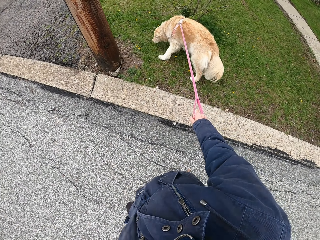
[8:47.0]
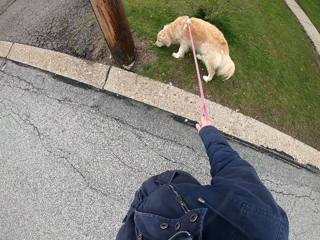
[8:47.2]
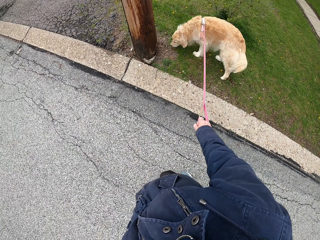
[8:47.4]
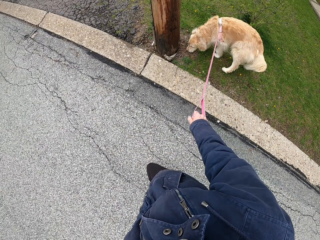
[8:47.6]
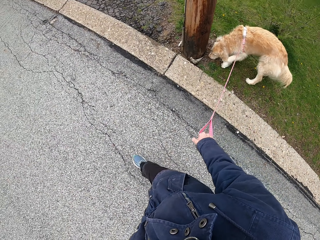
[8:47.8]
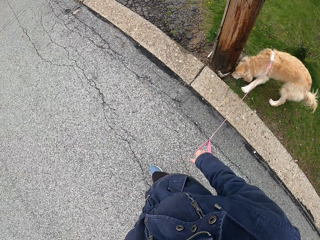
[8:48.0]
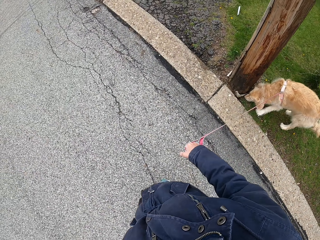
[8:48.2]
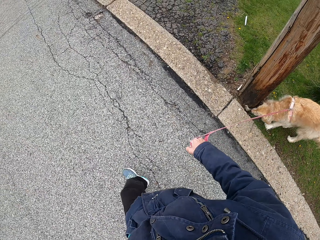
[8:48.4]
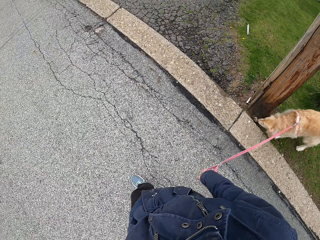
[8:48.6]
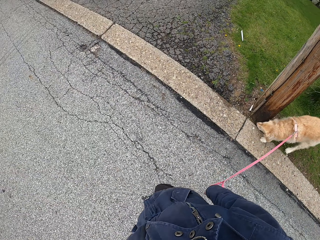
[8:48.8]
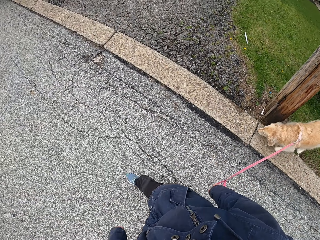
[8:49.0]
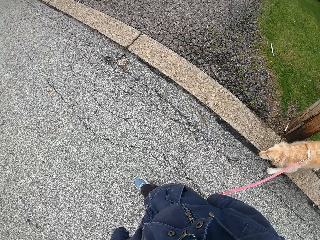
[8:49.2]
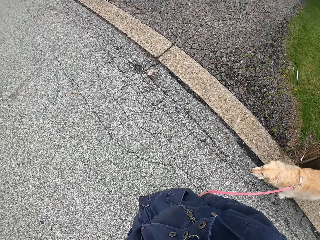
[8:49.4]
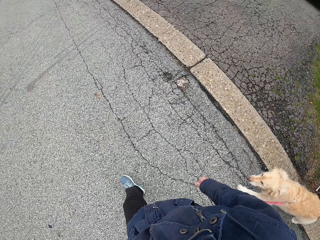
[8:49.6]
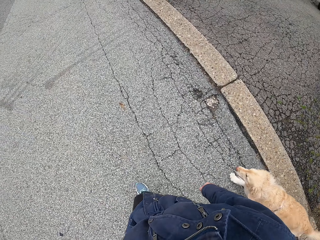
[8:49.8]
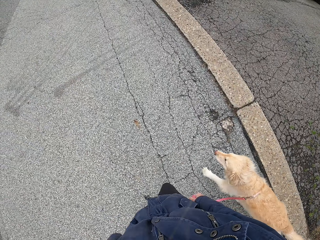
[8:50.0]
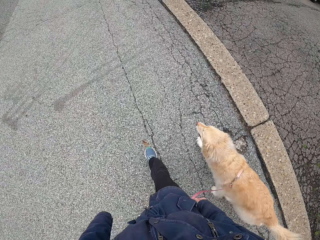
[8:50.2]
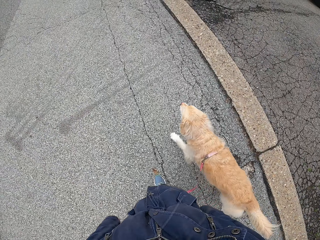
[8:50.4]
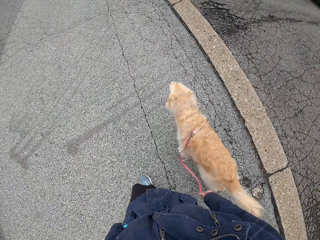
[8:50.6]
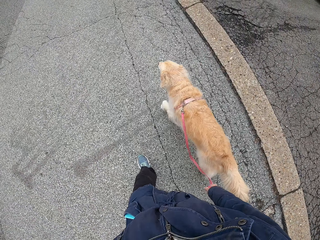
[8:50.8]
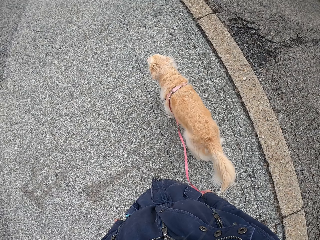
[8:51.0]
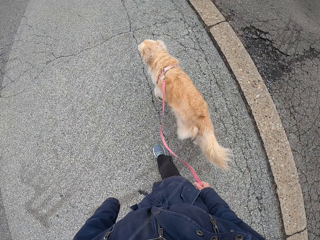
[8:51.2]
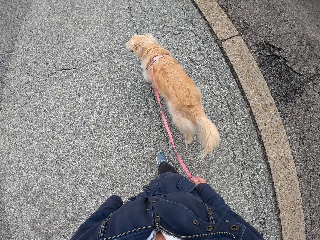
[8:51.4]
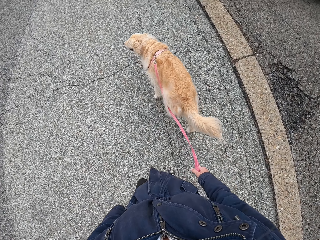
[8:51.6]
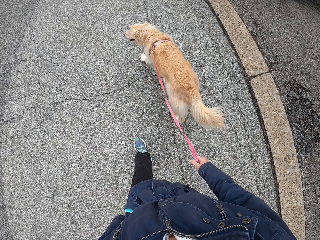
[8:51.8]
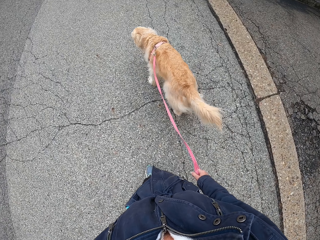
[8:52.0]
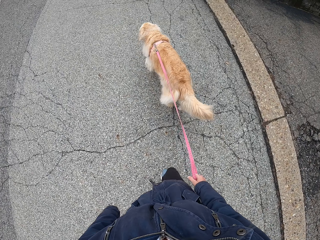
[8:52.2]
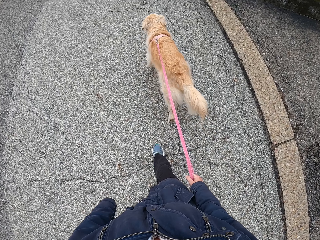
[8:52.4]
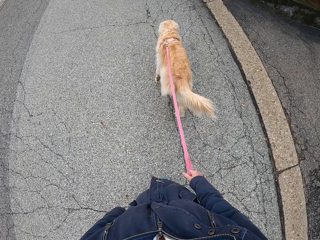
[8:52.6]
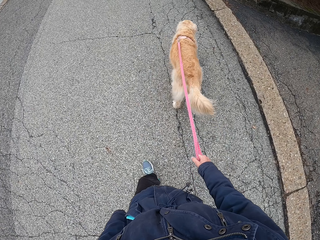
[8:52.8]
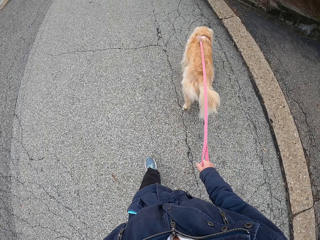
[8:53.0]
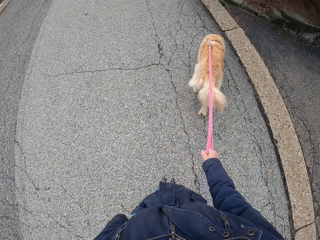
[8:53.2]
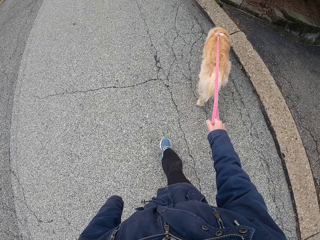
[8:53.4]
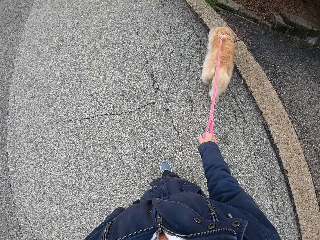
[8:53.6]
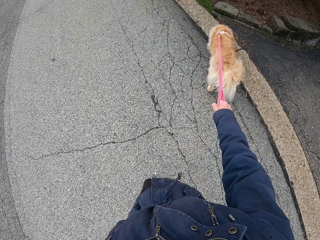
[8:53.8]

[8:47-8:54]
The camera wearer walks the dog along the road.

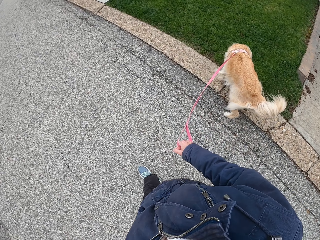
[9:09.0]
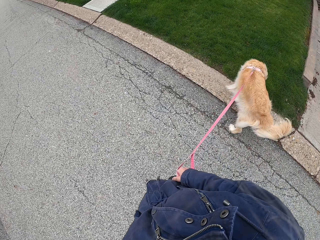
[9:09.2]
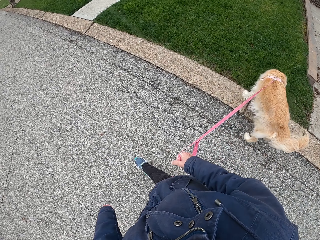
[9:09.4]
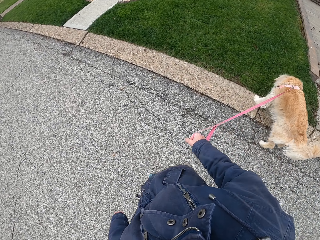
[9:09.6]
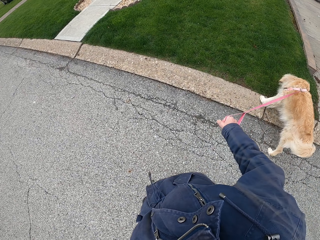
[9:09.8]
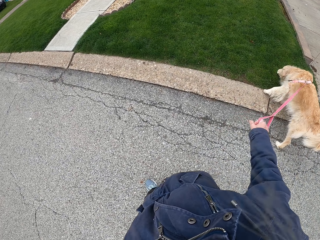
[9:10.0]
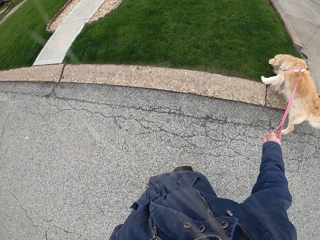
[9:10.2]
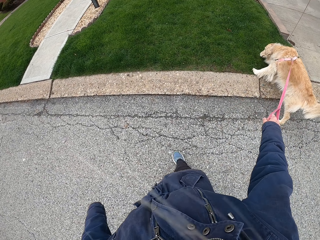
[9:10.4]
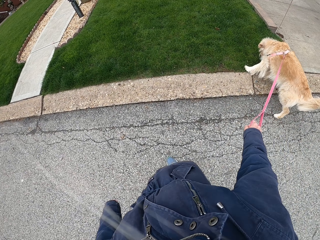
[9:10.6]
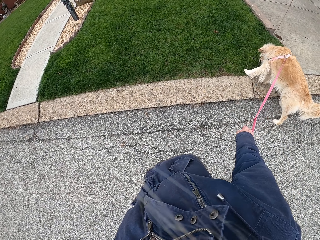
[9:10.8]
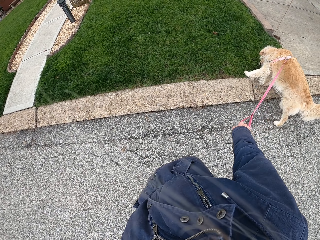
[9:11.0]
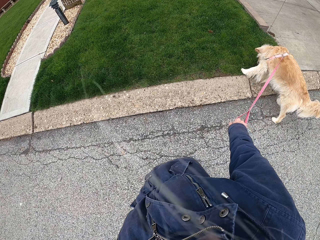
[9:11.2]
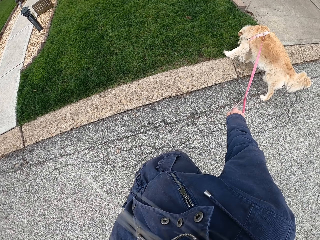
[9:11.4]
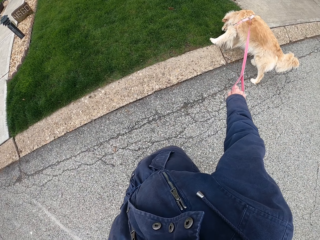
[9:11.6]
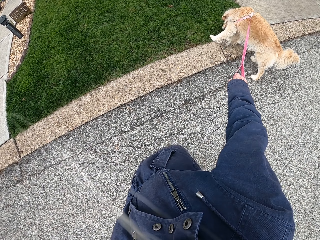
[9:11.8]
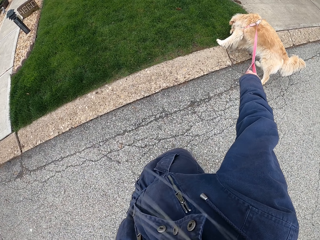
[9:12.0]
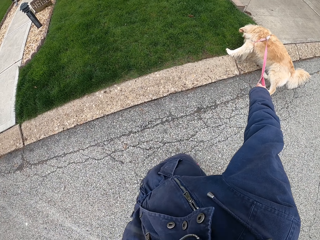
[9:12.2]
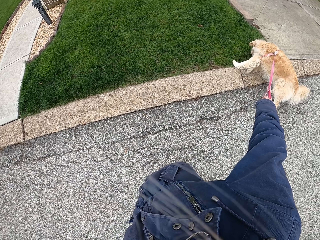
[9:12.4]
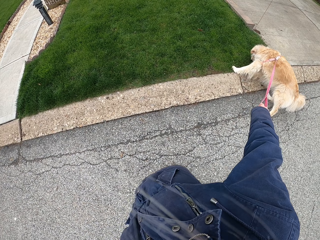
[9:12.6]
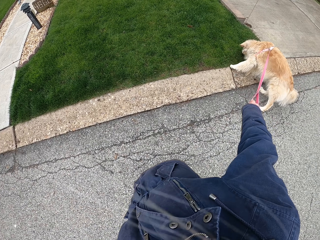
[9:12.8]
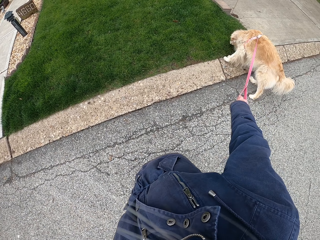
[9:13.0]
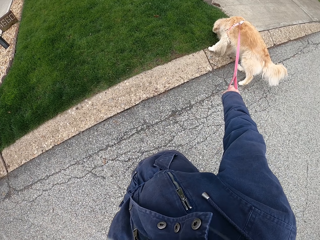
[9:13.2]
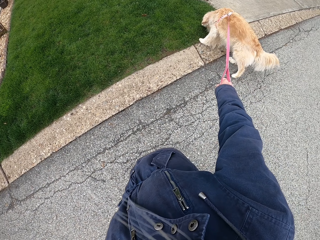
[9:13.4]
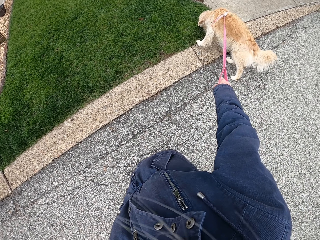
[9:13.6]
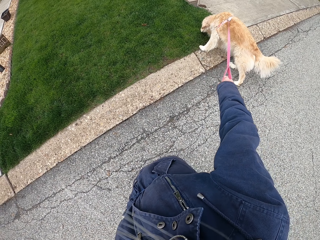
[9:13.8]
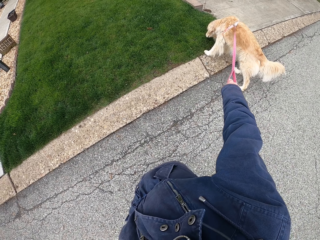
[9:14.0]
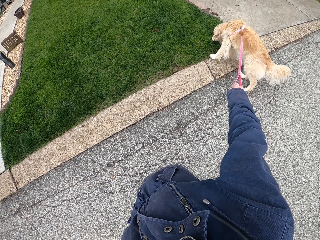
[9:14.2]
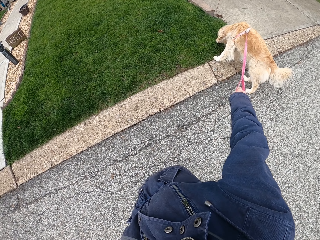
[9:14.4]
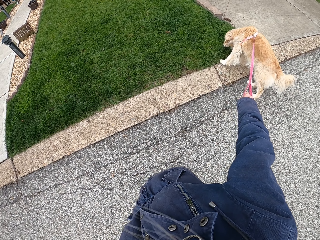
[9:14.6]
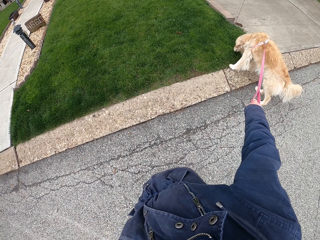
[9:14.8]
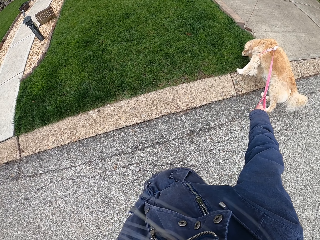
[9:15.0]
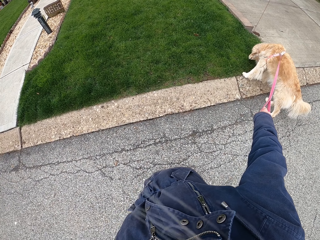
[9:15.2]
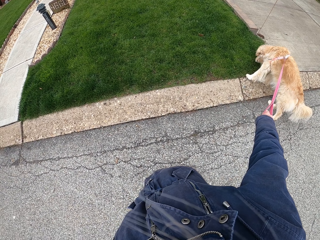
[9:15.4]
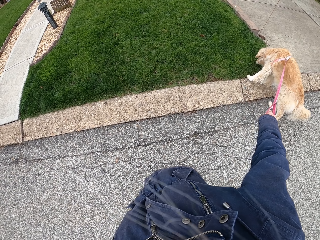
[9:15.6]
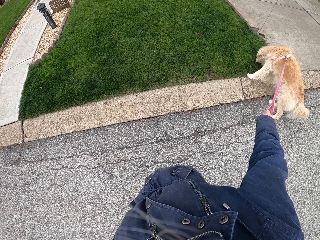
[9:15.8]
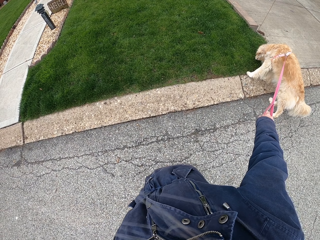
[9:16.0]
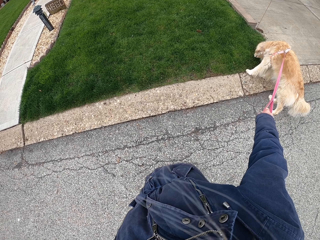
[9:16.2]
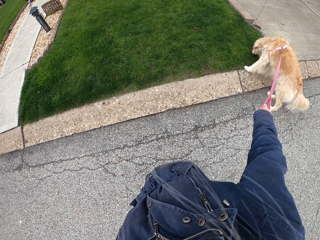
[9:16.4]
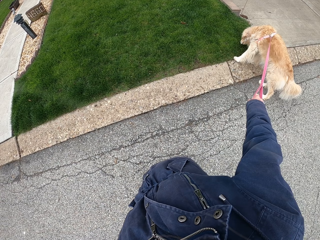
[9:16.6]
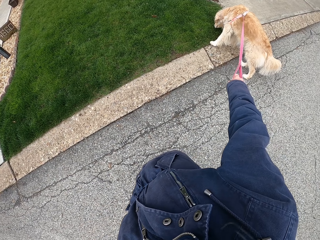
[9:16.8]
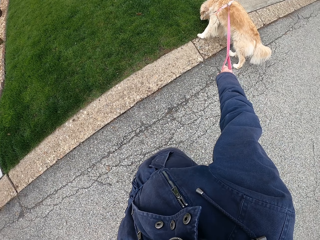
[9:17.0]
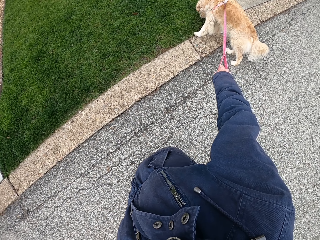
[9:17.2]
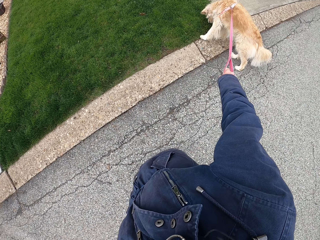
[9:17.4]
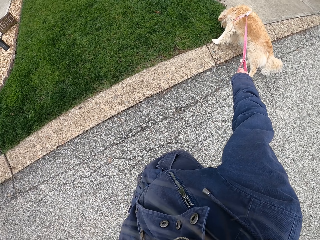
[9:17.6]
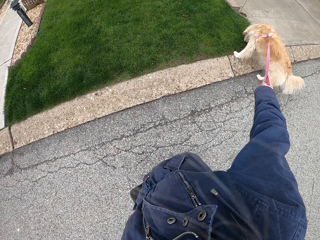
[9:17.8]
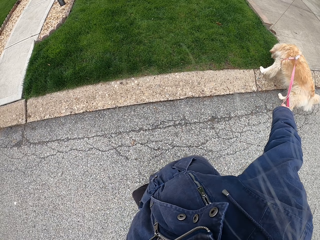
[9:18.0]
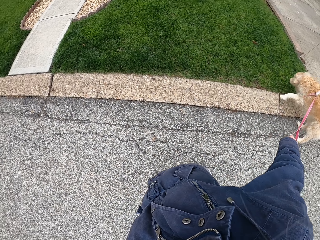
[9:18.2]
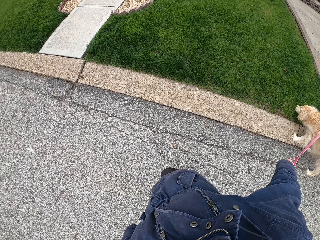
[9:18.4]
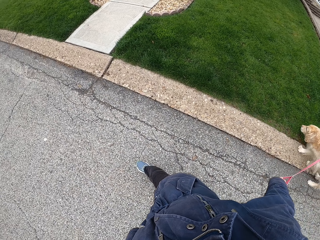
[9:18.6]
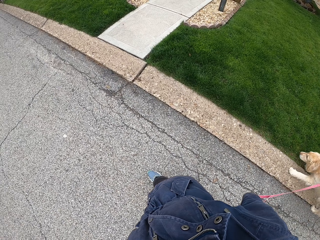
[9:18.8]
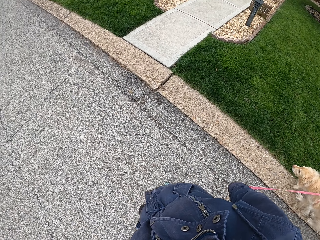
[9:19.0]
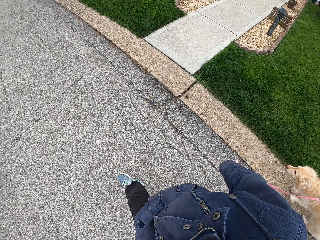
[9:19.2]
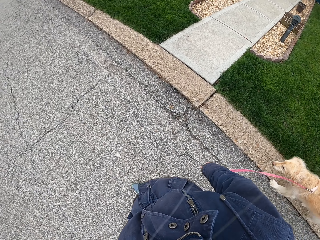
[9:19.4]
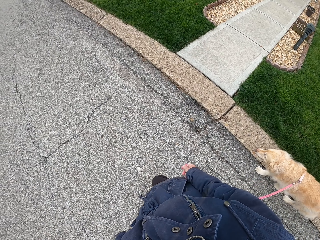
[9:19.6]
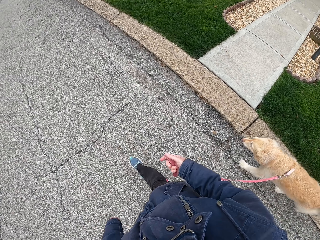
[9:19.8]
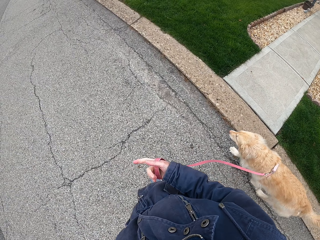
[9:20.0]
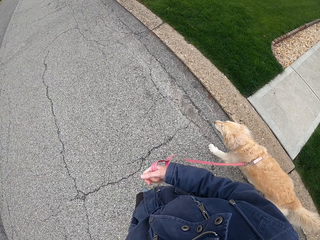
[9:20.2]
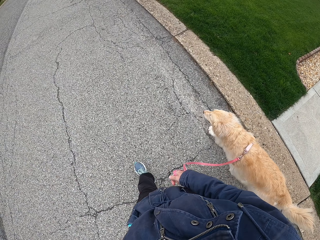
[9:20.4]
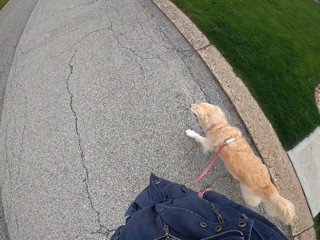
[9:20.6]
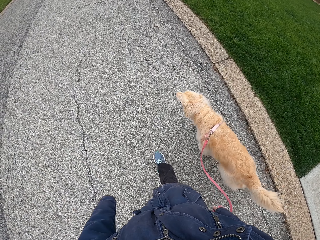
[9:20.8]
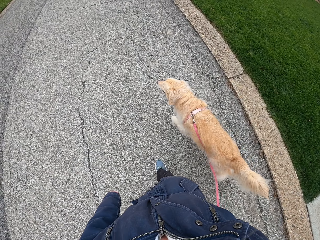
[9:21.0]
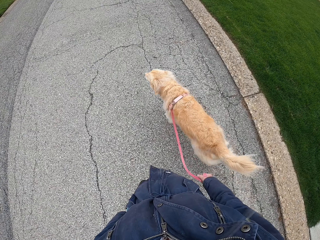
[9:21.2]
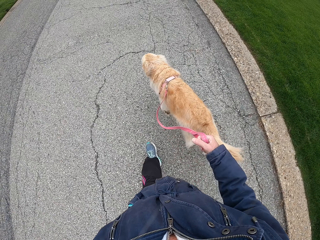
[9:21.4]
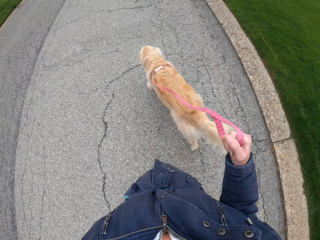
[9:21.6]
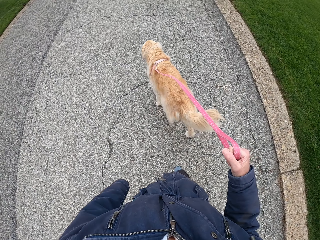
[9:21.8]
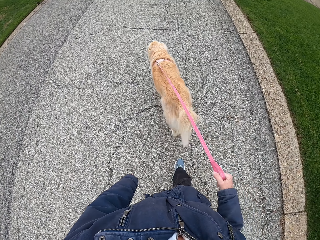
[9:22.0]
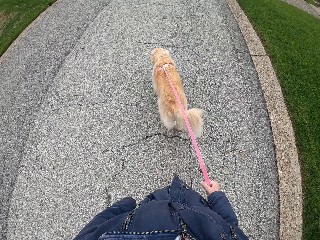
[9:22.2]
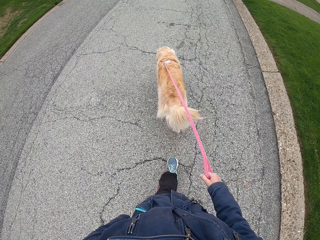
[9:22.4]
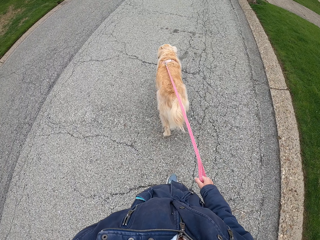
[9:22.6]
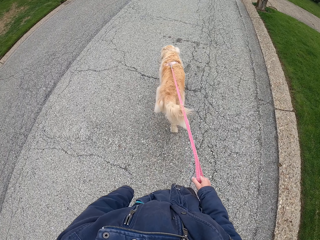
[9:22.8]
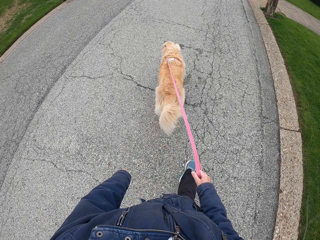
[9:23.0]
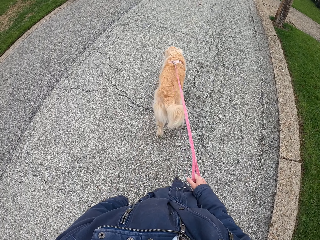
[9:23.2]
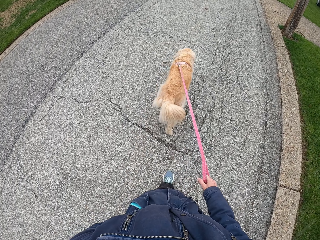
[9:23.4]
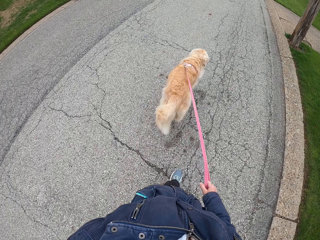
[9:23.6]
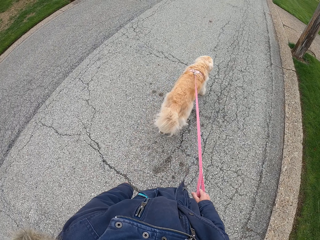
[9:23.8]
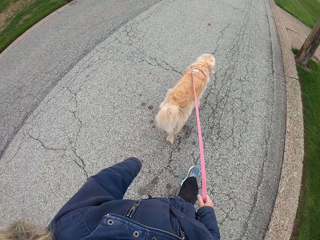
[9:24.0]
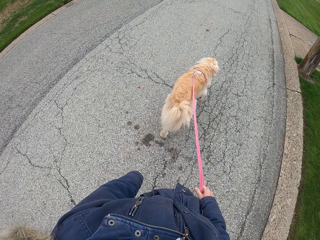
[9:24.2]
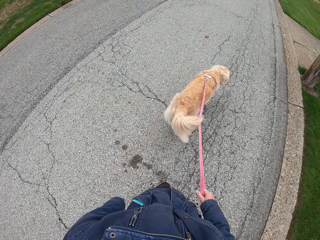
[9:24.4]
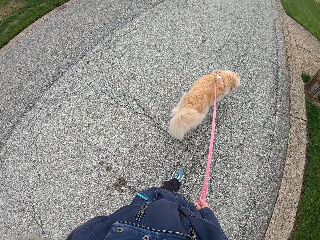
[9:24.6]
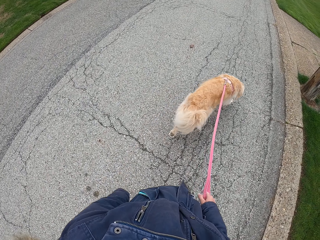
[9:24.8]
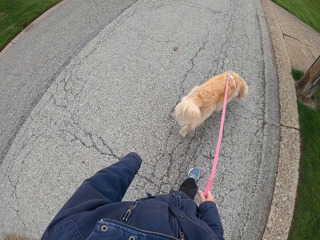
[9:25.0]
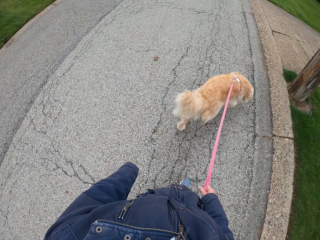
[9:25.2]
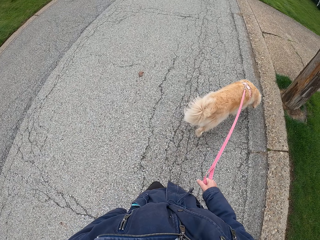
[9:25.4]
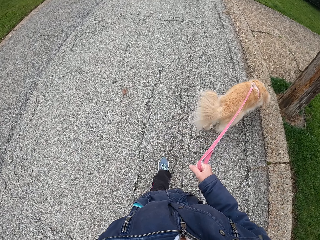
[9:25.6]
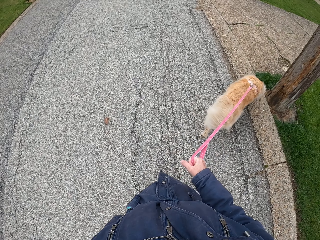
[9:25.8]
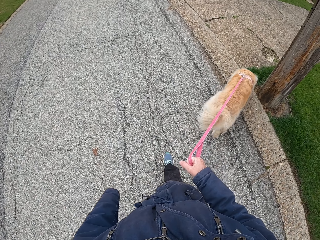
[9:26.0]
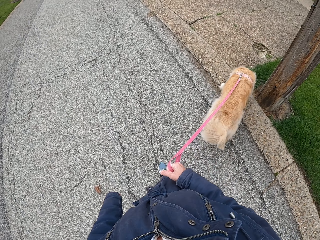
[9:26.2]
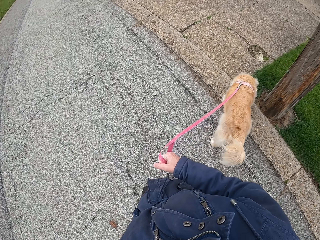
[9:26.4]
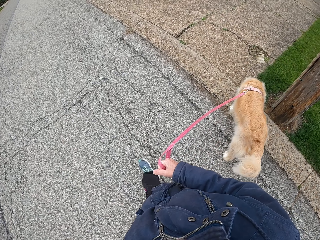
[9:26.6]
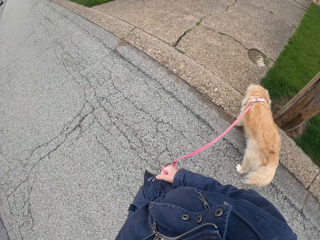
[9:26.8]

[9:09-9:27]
The camera wearer stops on the road. They stare at the dog. They walk the dog along the pavement.
